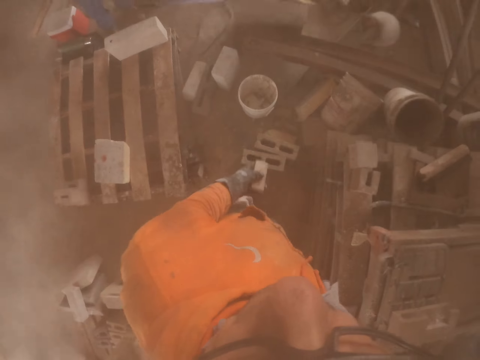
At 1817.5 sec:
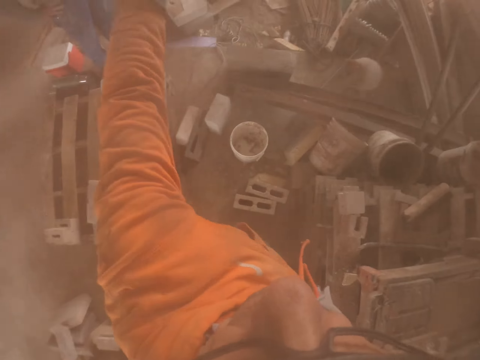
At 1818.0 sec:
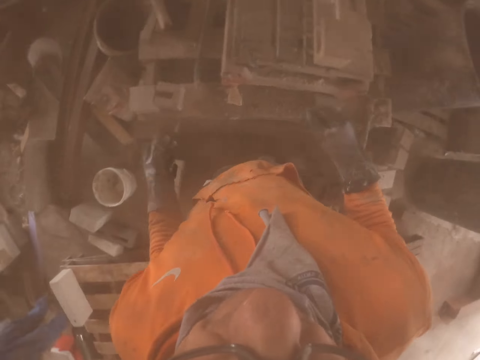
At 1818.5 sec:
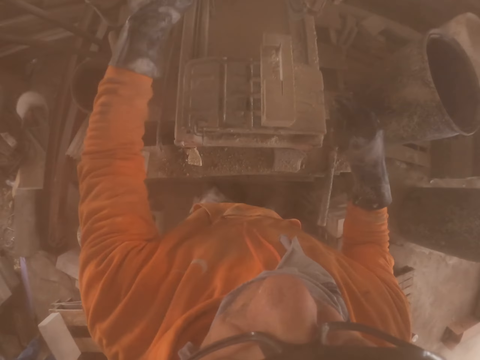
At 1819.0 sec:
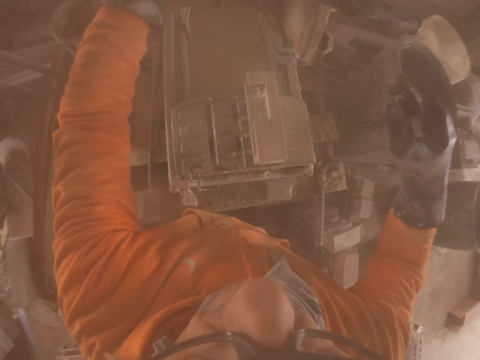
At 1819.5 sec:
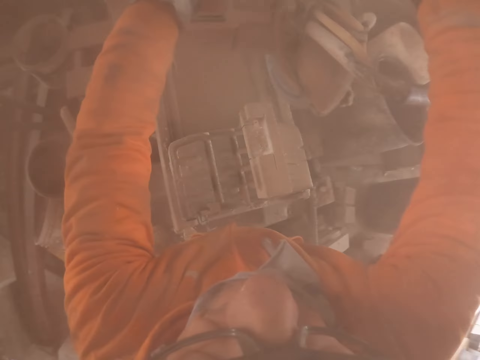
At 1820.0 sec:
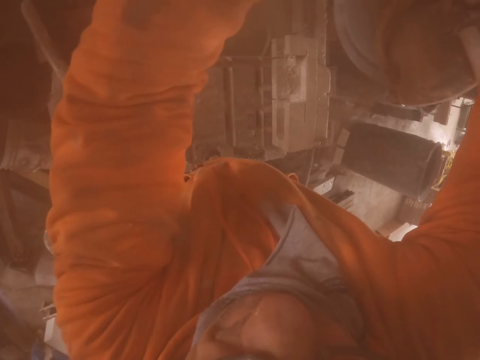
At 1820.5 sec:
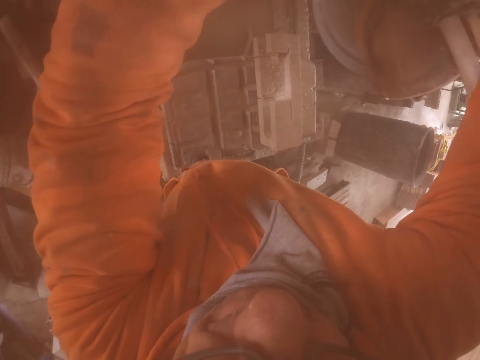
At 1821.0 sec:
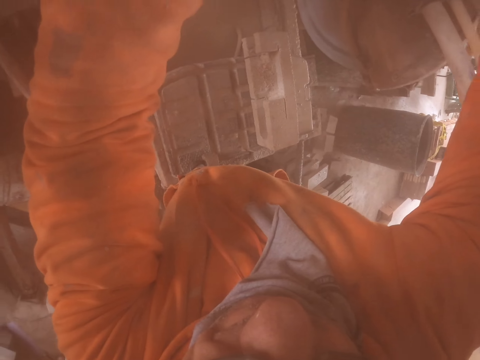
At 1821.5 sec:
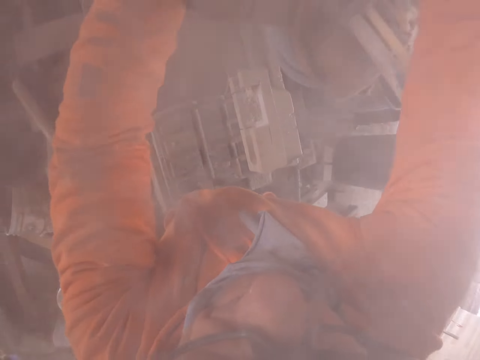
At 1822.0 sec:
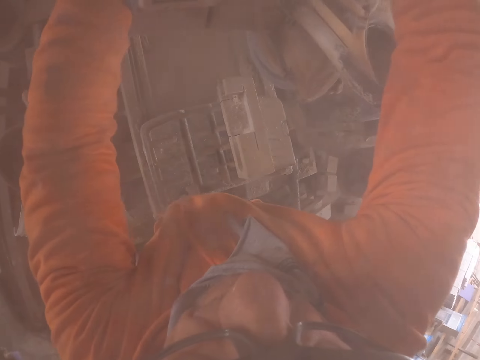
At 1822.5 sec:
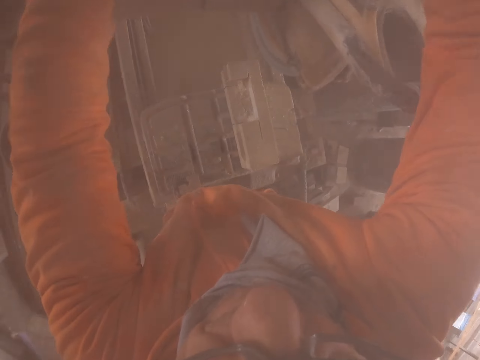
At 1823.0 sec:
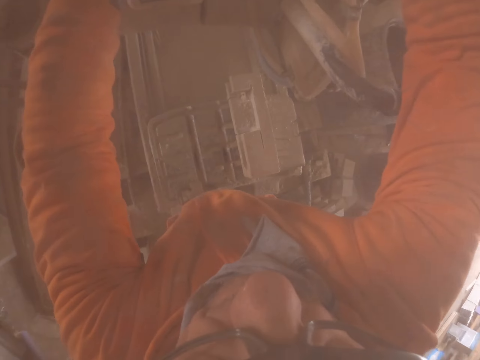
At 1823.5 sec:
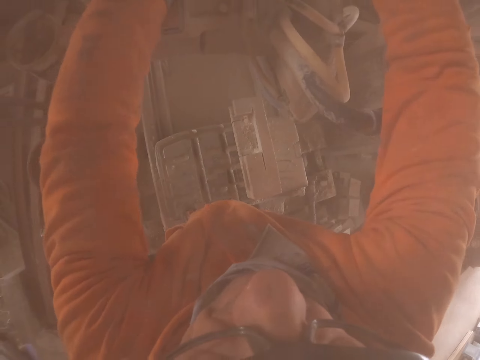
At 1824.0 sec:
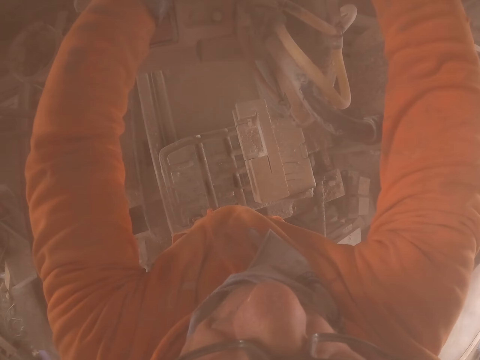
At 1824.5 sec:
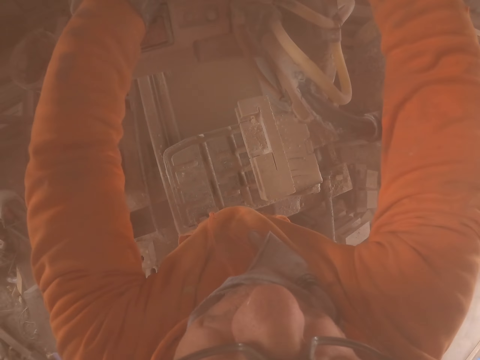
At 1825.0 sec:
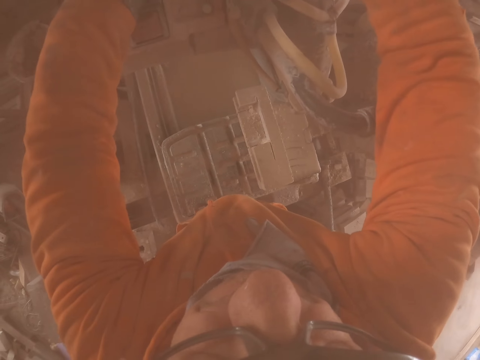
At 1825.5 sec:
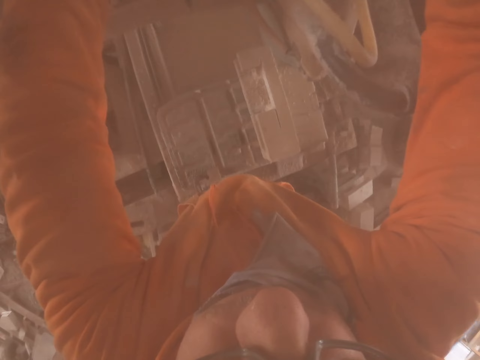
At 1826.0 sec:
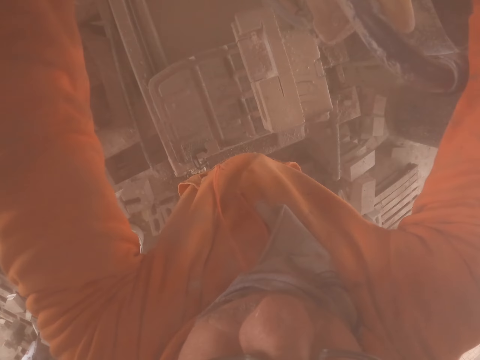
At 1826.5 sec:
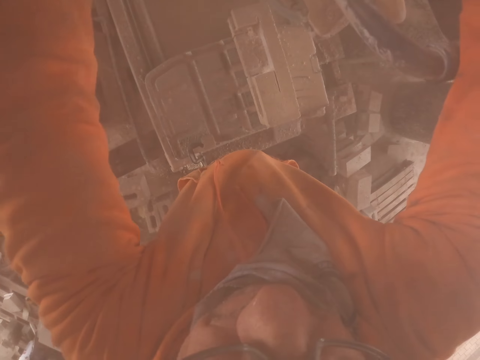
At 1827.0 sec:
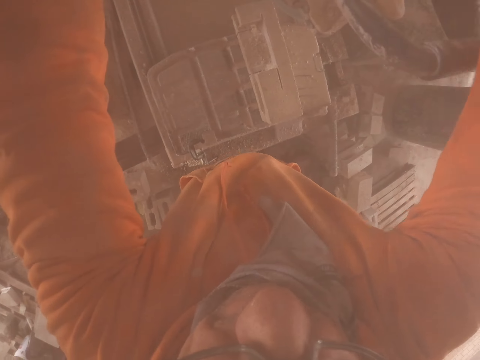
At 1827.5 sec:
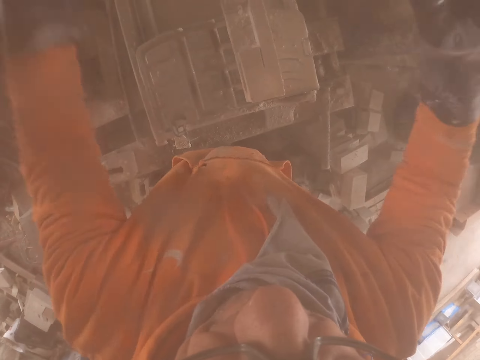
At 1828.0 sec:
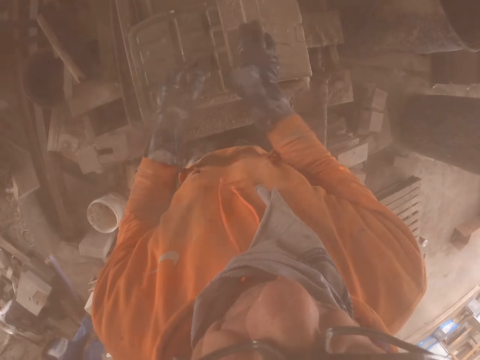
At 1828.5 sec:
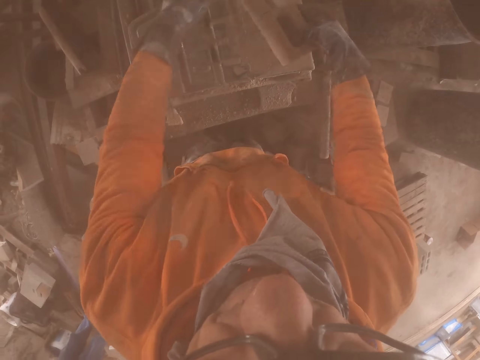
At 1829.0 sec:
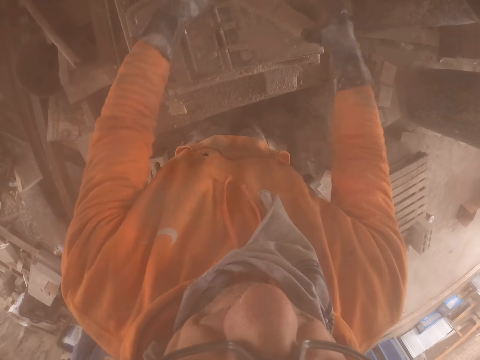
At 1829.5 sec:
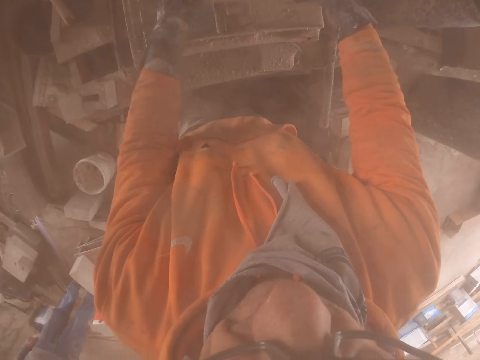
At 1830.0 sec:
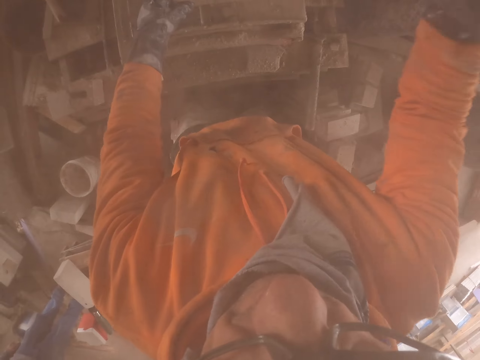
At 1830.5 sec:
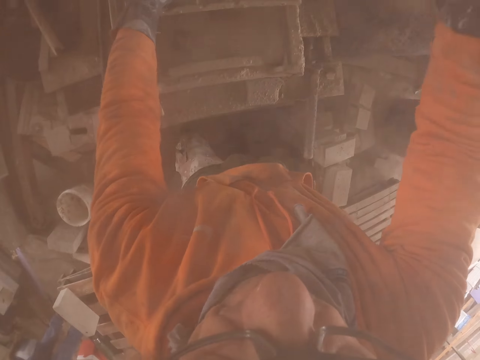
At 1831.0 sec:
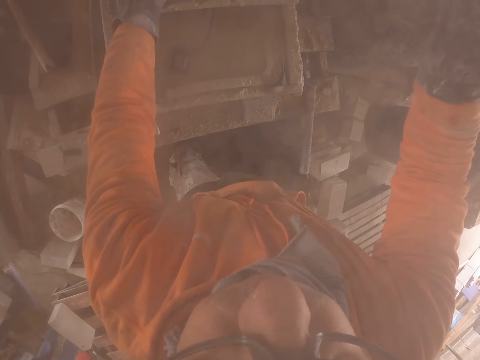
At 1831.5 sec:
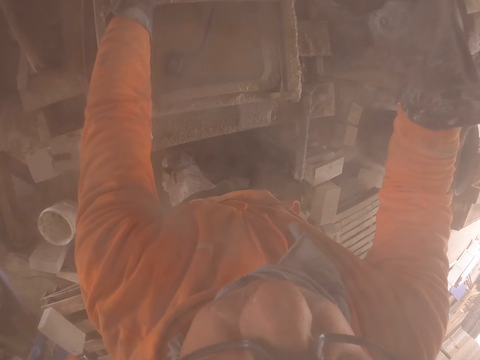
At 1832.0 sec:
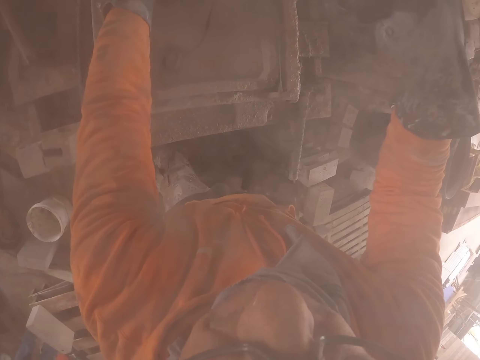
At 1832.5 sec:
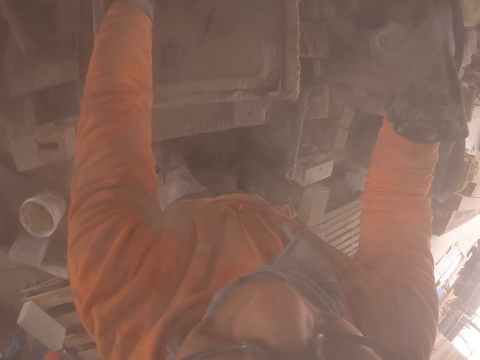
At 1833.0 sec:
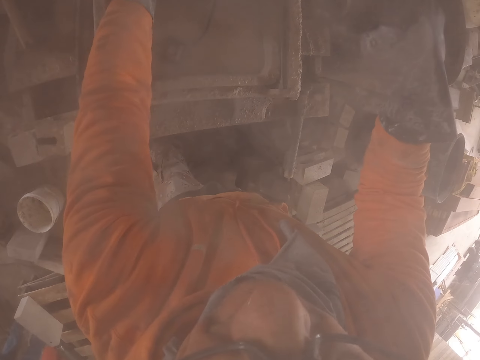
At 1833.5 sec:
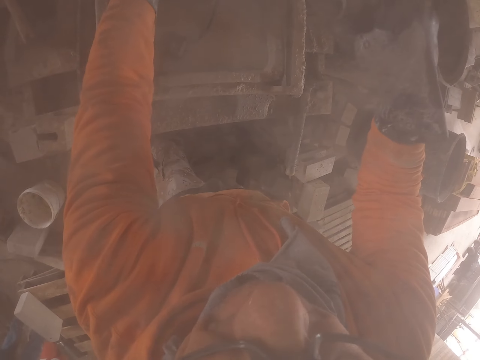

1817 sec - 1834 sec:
The camera wearer throws the brick. They touch the cutter machine with both hands. They fix the brick making machine. They touch the brick. They put the brick on the brick making machine and cut the brick.

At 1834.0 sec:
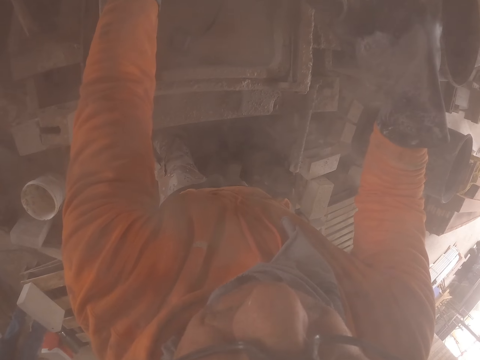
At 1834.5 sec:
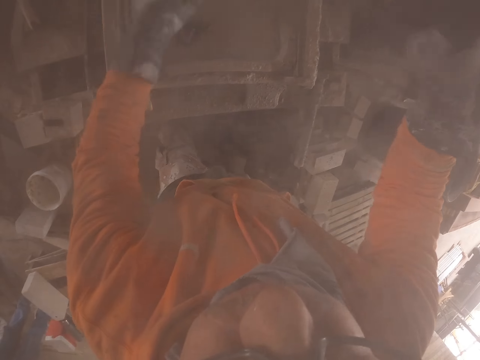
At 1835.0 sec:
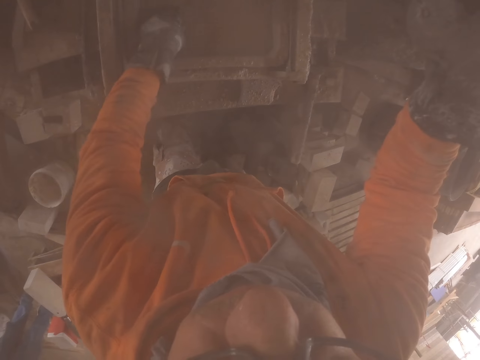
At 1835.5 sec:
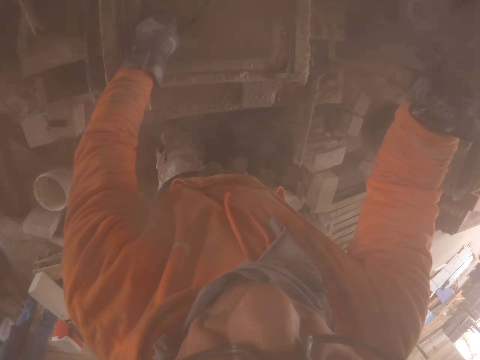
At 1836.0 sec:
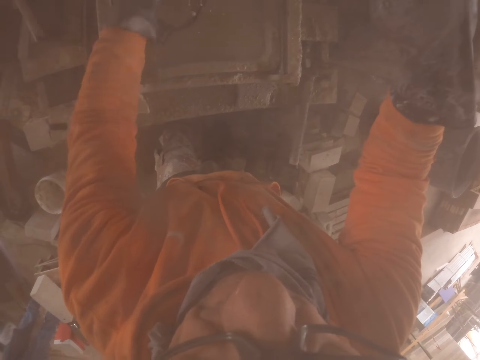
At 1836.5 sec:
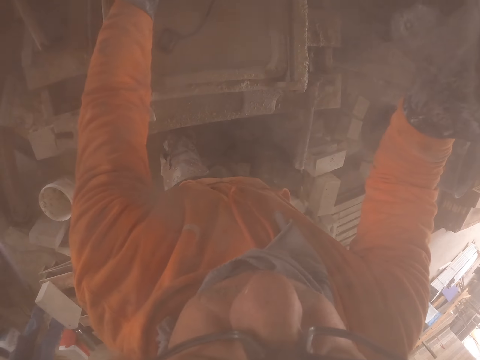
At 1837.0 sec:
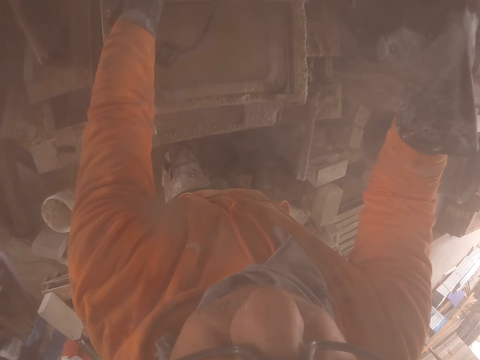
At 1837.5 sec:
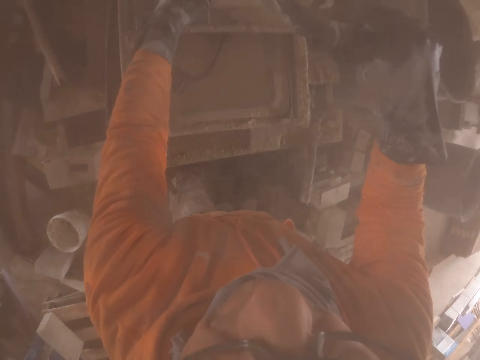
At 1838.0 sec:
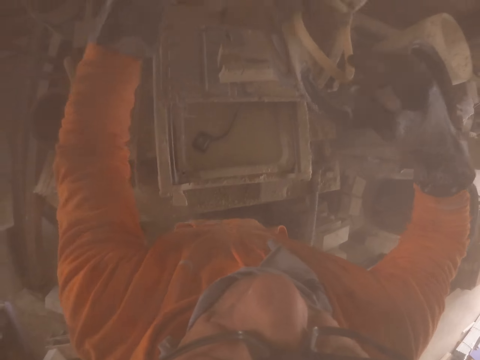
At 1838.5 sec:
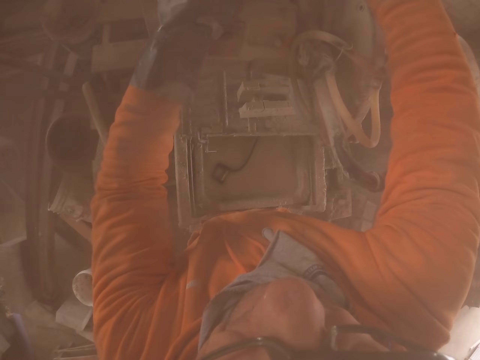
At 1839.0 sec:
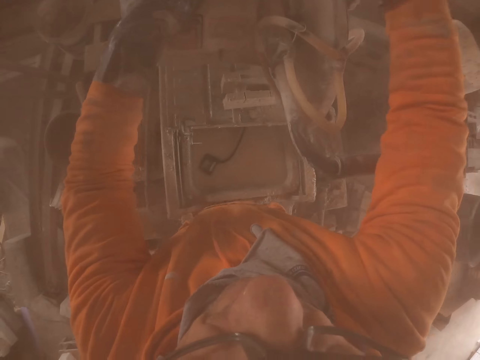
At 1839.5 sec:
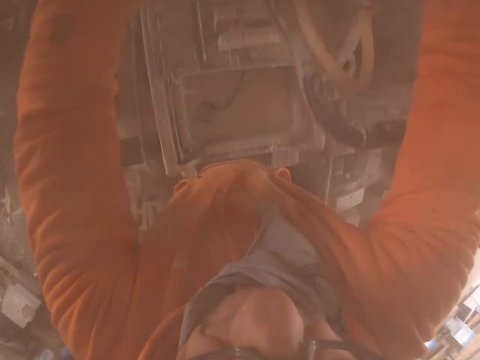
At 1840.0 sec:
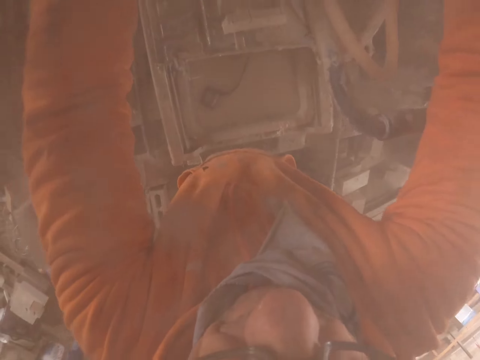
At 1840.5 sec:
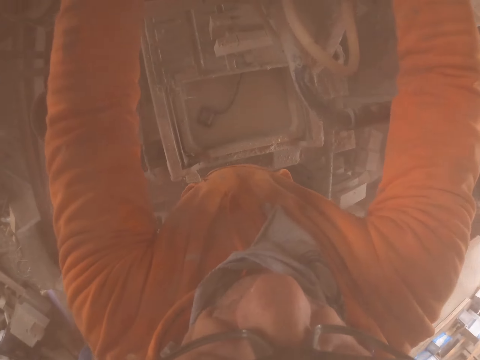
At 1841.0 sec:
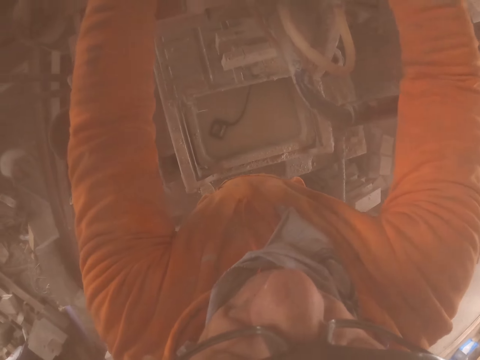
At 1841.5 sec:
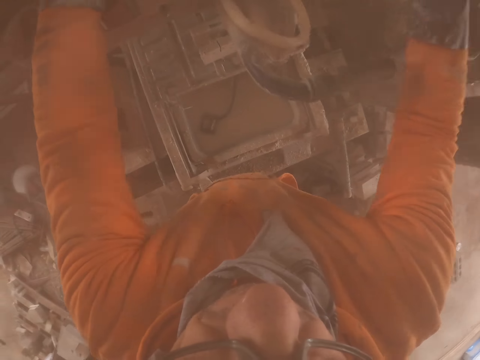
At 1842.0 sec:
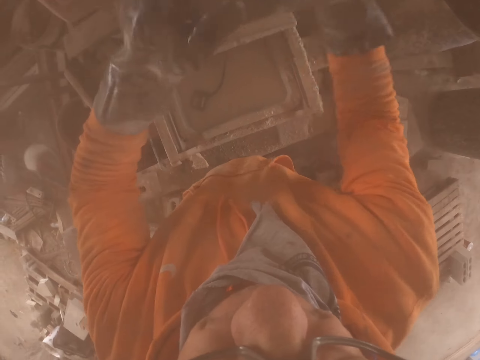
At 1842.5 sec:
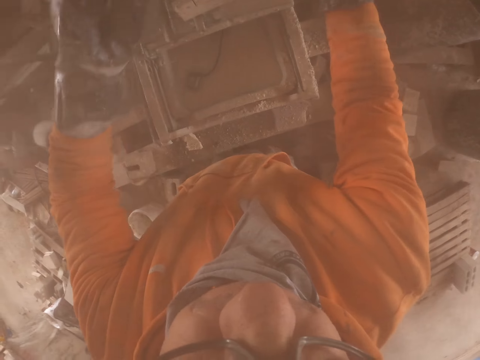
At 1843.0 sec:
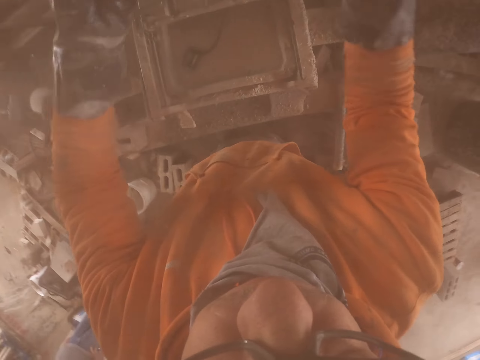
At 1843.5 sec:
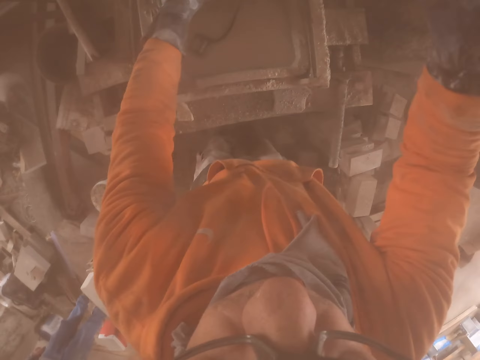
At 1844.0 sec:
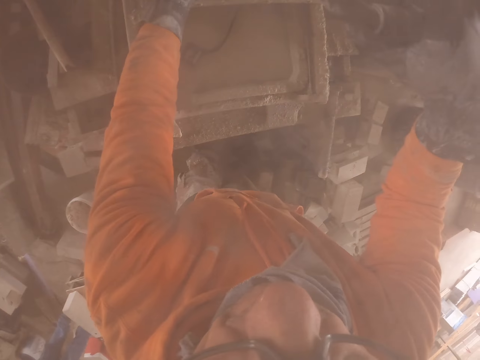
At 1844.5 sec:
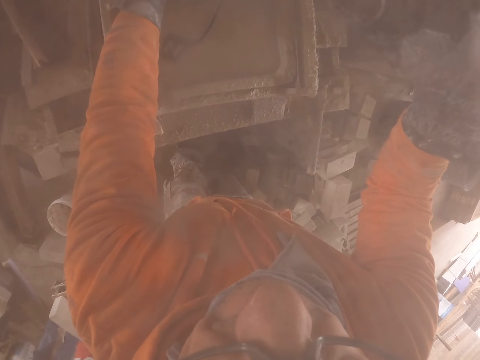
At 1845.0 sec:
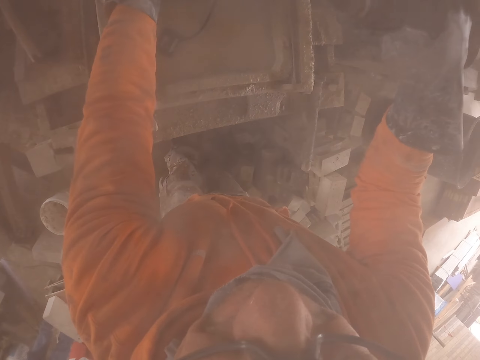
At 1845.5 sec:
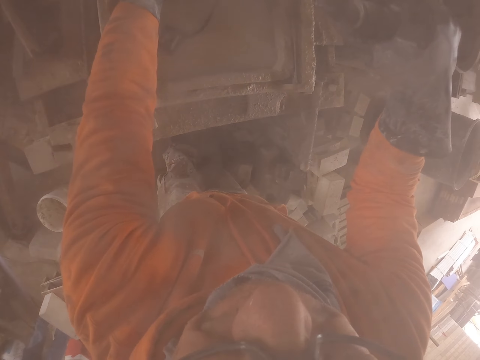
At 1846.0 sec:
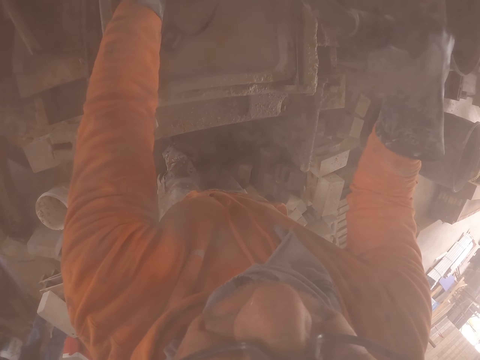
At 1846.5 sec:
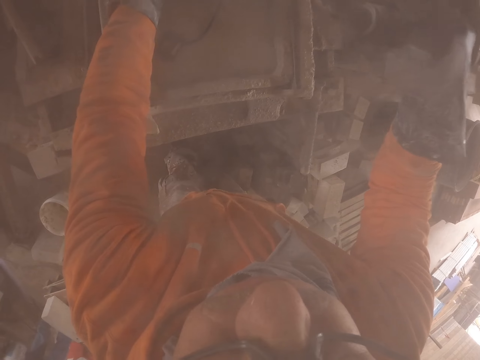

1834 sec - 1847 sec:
The camera wearer touches the water. They touch the brick maker with both hands. They cut the brick.
